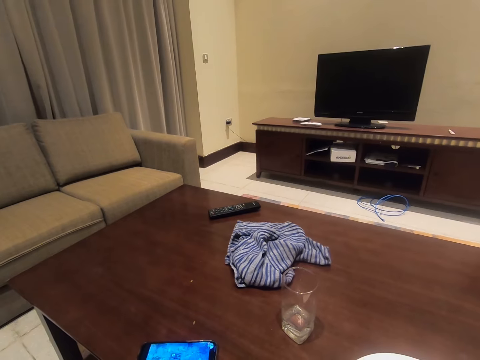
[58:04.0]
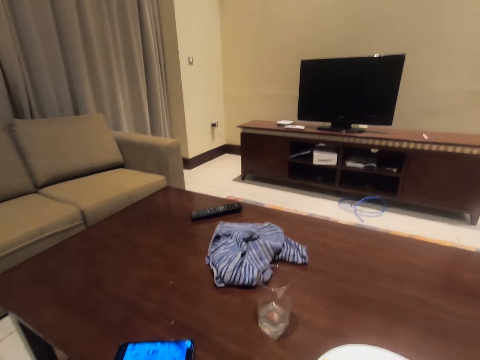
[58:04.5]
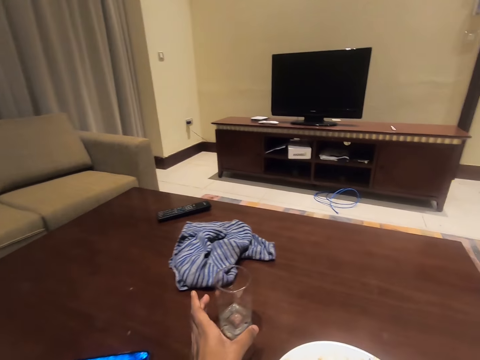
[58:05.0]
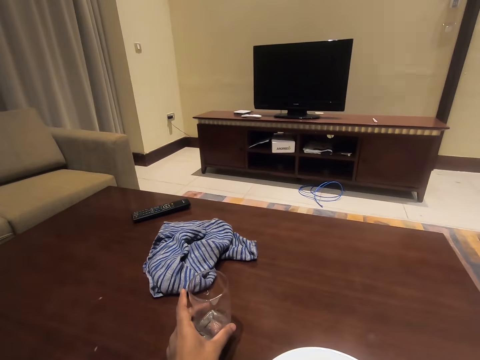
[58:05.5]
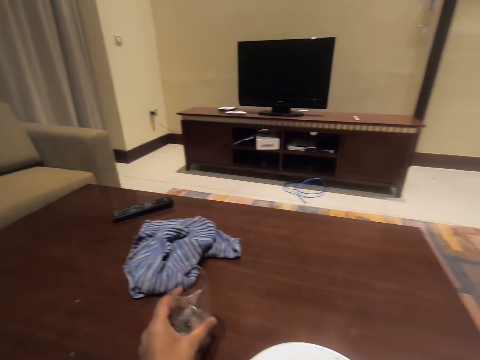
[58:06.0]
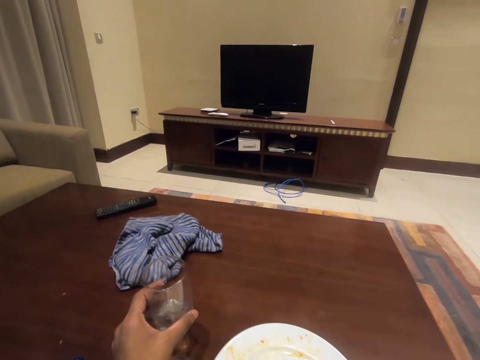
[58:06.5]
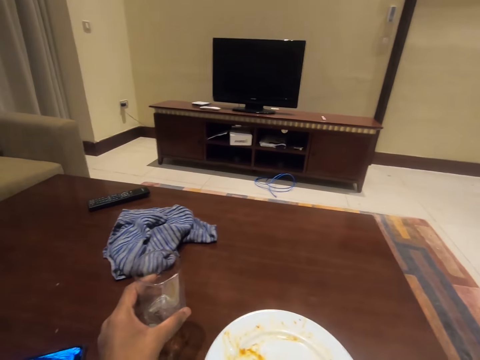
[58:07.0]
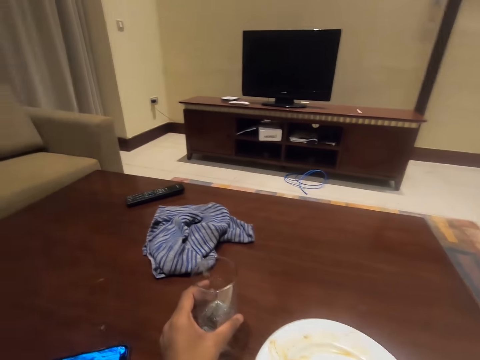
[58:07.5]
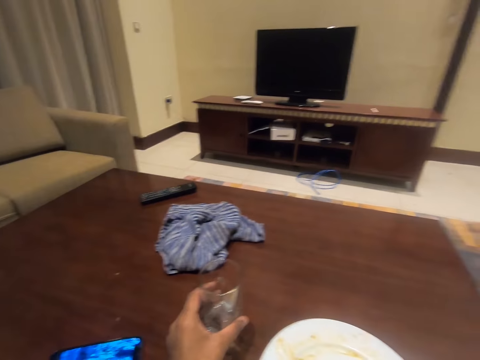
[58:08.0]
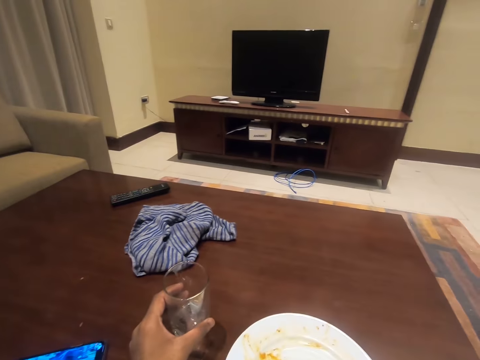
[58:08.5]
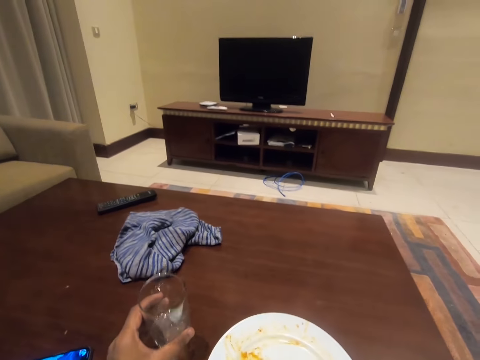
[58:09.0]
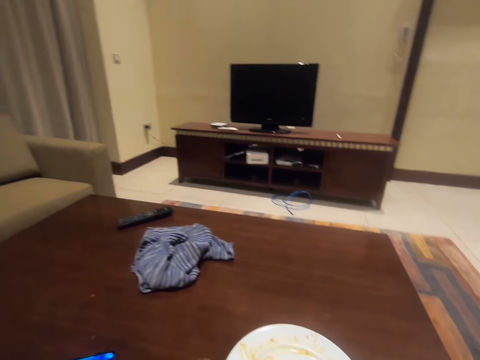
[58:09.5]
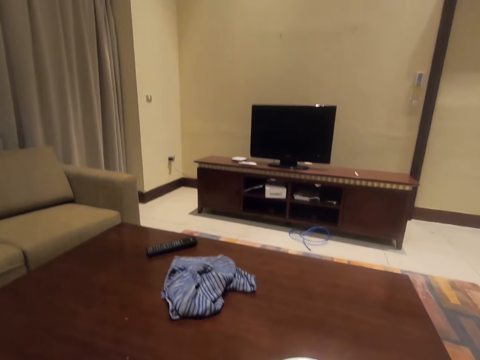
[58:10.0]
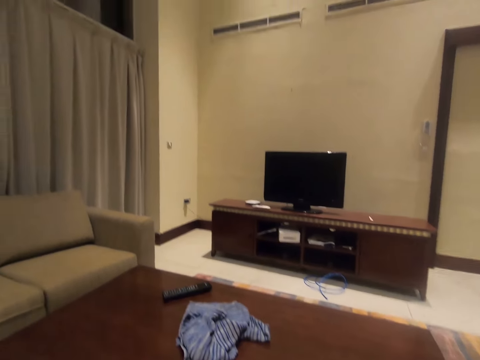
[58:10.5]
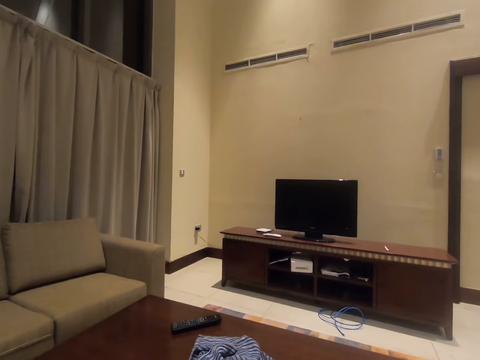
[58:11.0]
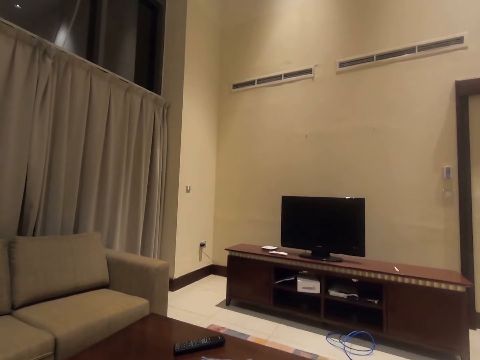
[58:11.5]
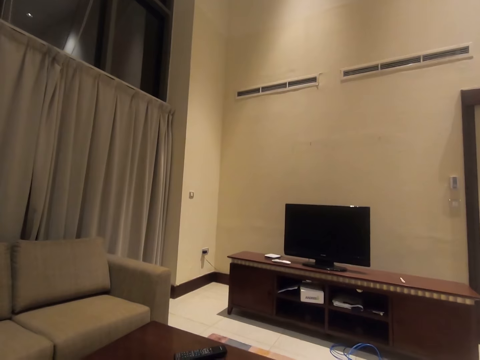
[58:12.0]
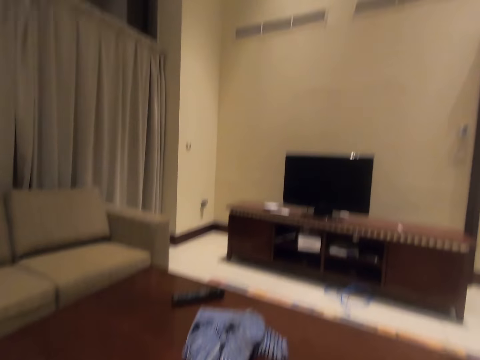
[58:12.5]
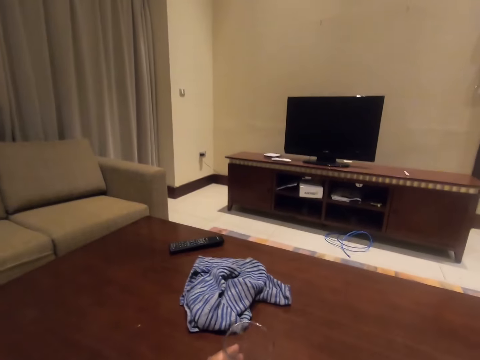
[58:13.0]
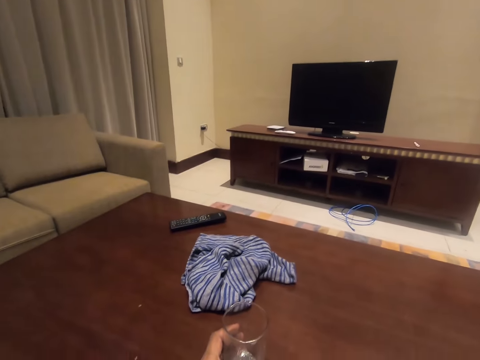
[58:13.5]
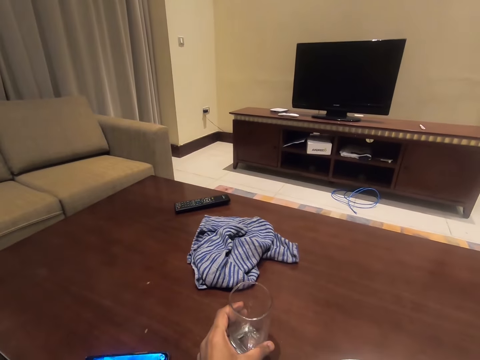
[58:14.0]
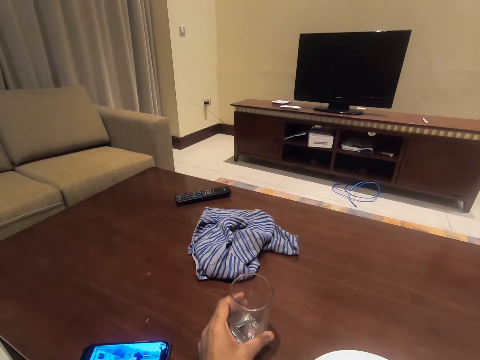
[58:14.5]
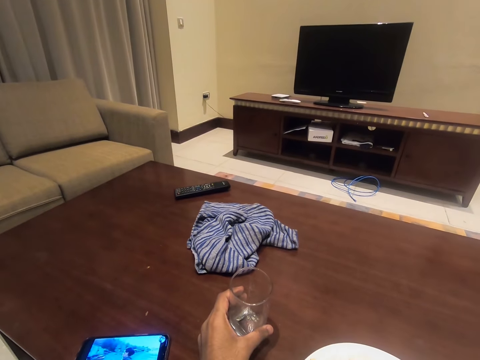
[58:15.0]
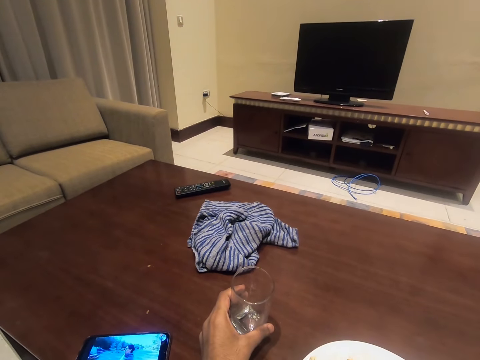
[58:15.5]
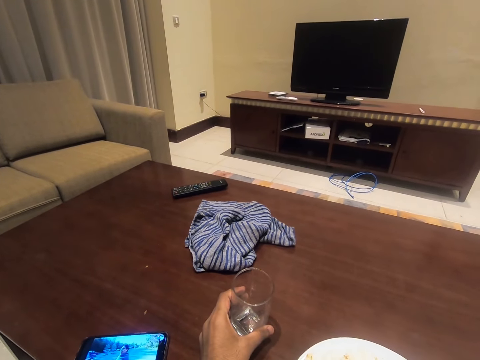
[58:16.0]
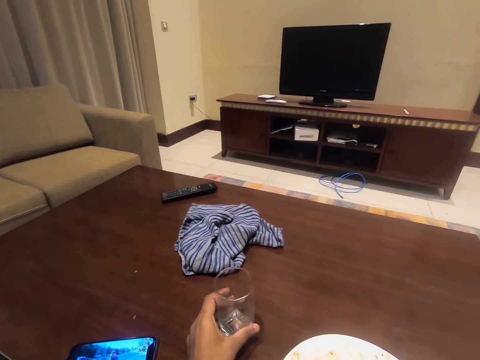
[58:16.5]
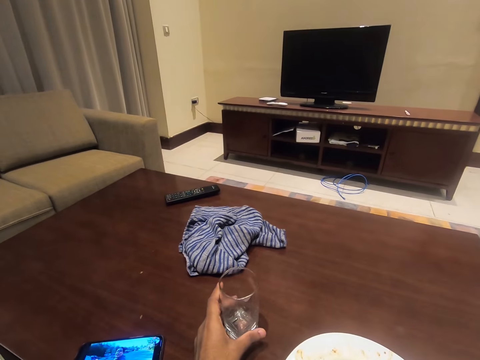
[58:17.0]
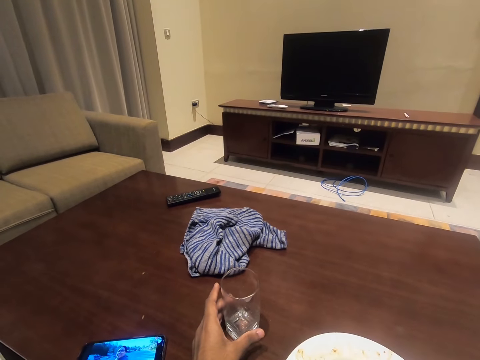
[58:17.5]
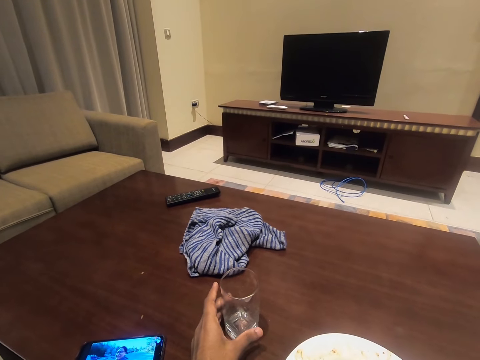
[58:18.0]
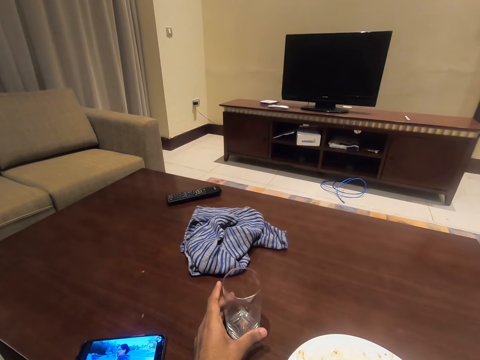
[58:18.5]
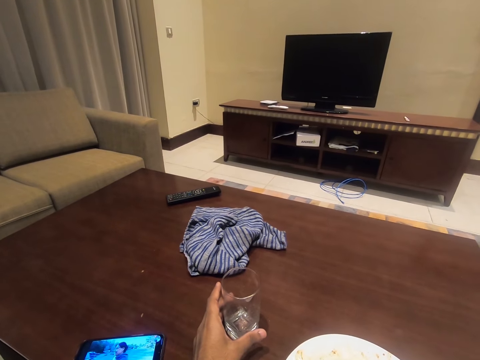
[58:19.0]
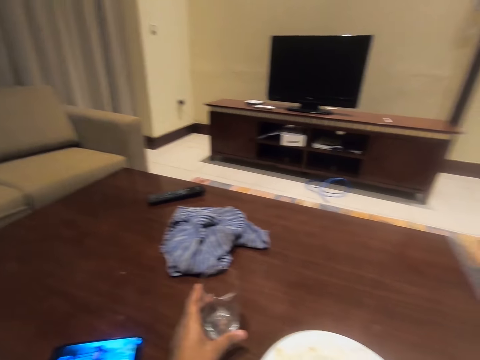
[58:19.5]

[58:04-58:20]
The camera wearer picks a cup of water on the table. They drink water. They drop the cup back on the table.

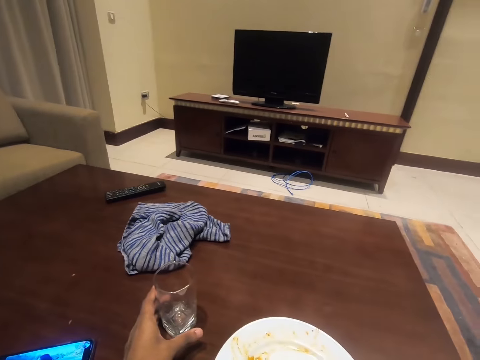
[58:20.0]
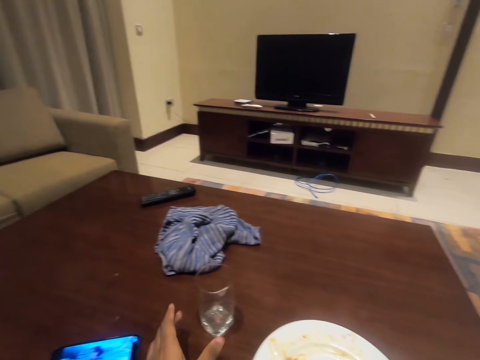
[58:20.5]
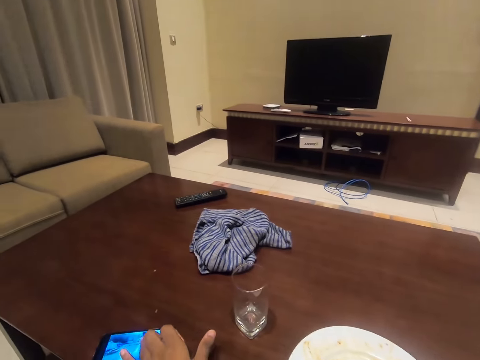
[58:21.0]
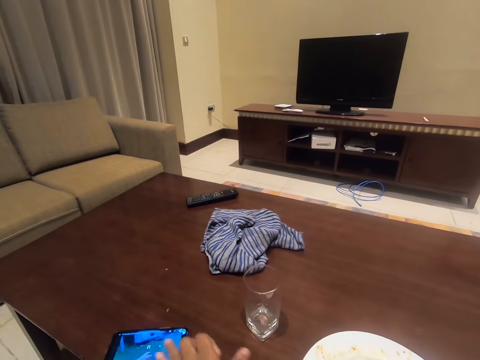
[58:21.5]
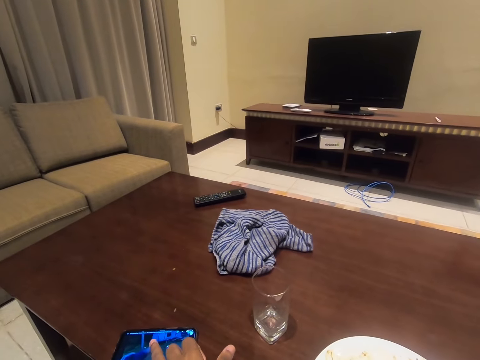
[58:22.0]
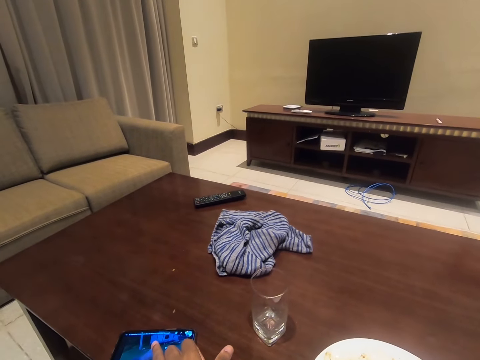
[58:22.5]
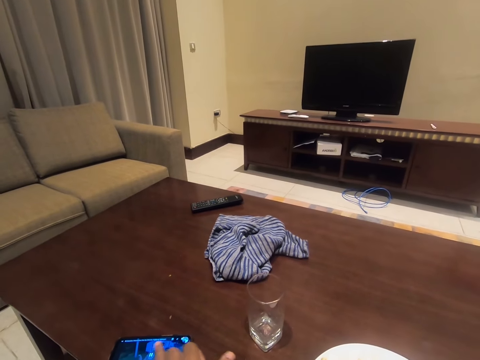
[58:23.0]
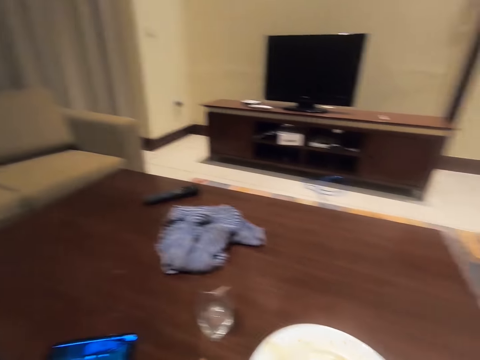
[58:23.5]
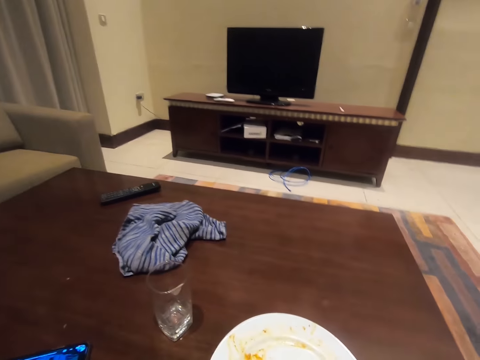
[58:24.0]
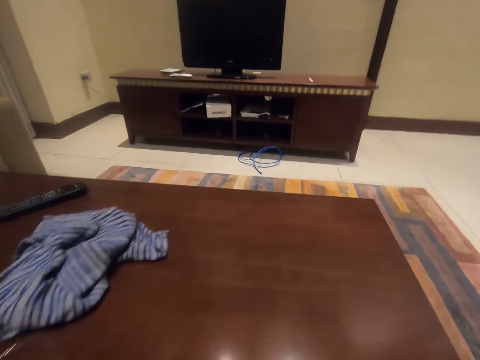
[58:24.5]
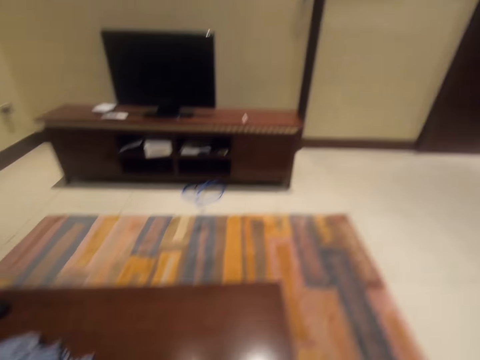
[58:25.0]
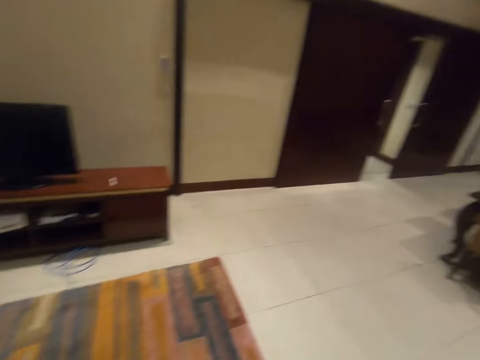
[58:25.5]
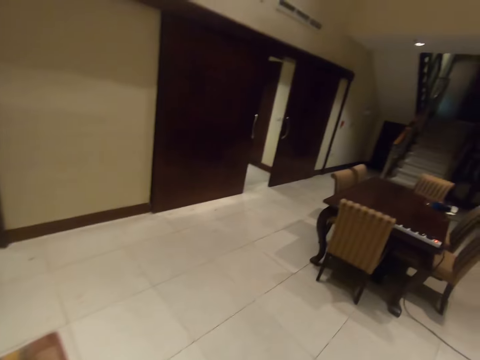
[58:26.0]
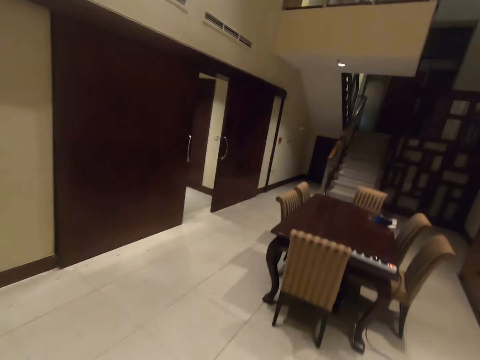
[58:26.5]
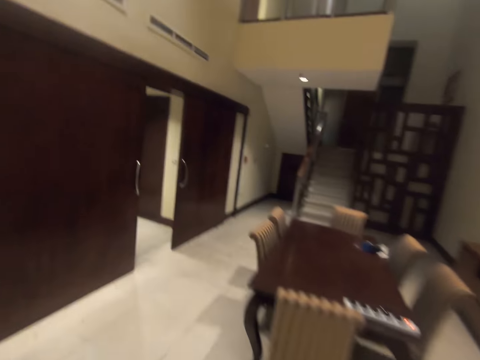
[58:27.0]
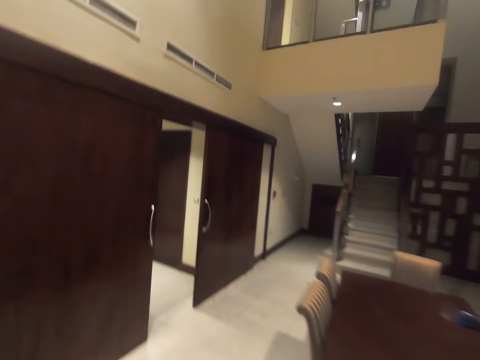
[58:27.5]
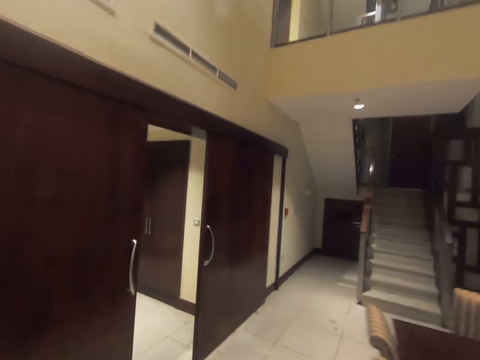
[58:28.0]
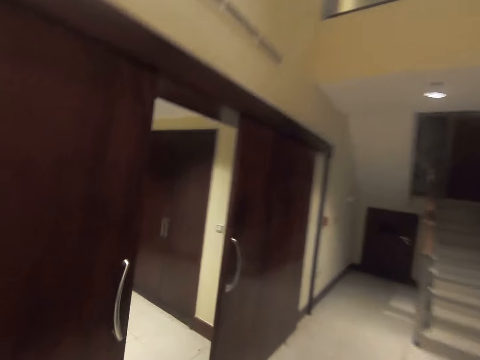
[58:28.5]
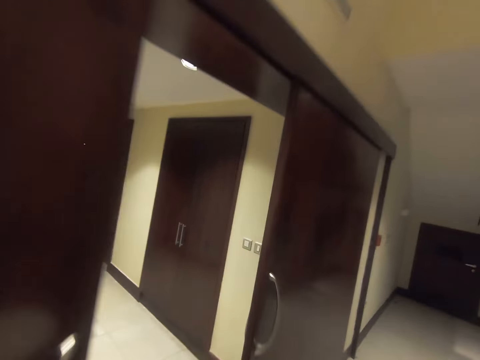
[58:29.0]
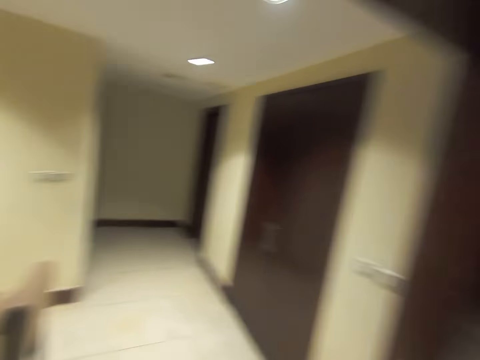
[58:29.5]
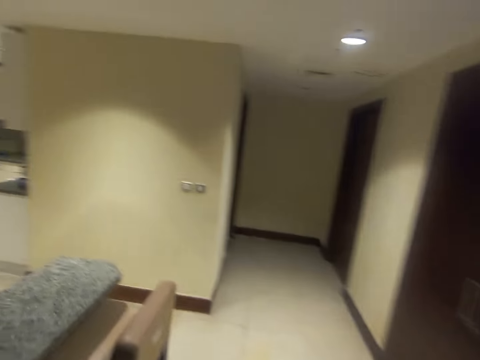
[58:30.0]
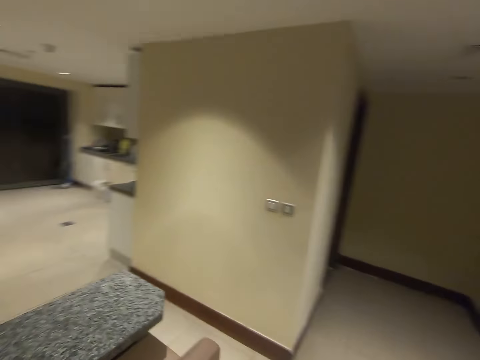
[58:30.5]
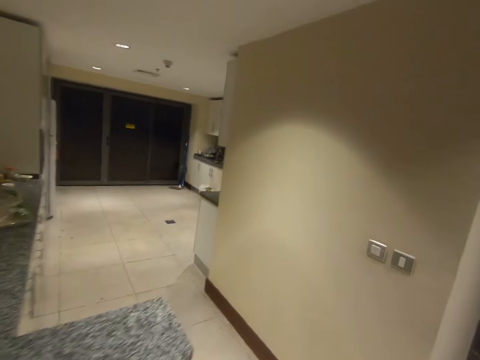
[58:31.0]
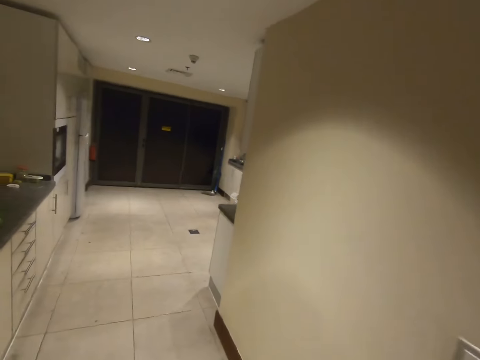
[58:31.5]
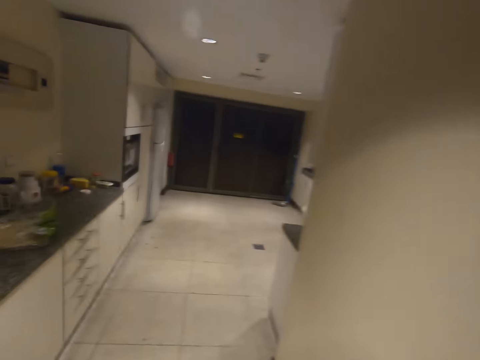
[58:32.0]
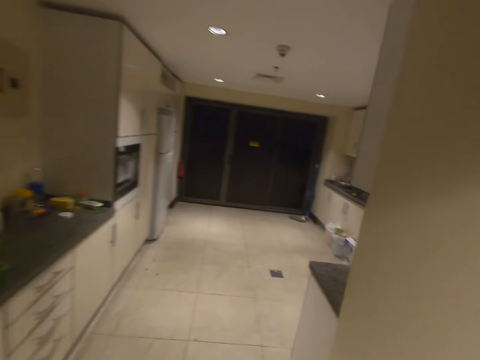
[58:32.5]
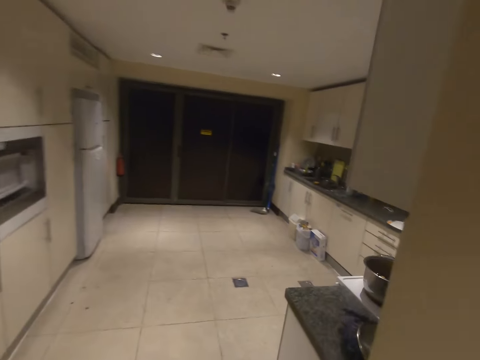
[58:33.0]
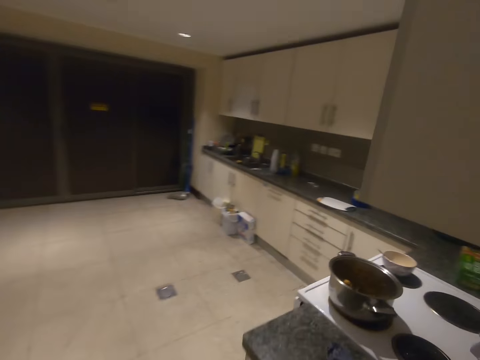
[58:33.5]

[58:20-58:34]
The camera wearer operates the phone with the left hand. He pauses the show on his phone. He picks up the plate with his left hand. He goes to the kitchen. He walks into the kitchen.
